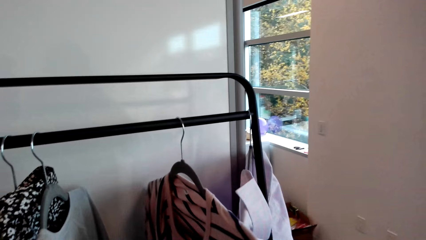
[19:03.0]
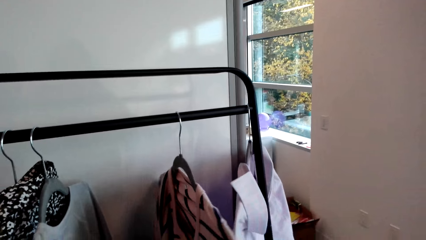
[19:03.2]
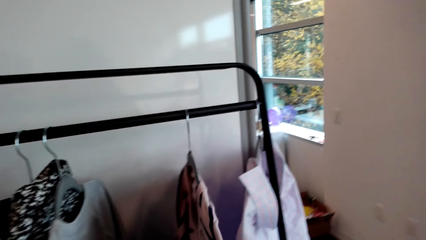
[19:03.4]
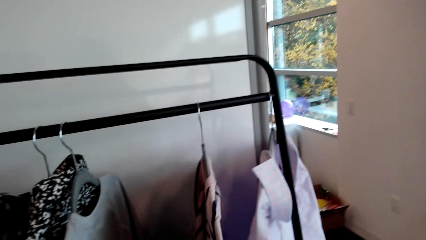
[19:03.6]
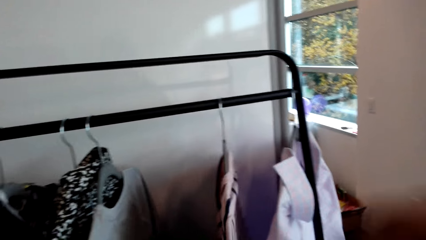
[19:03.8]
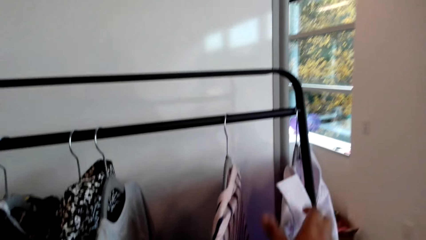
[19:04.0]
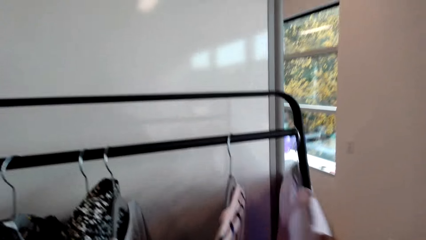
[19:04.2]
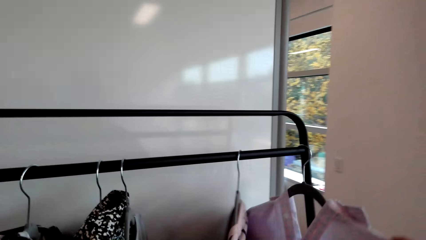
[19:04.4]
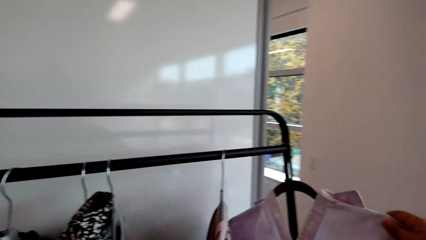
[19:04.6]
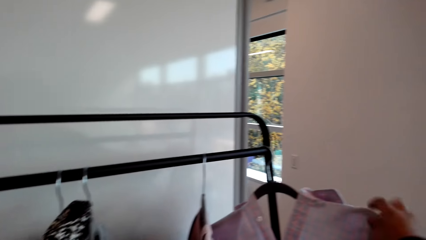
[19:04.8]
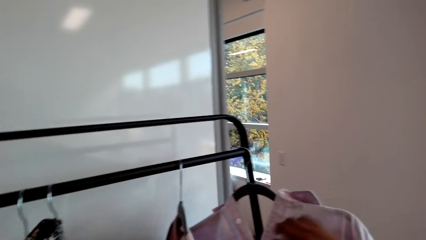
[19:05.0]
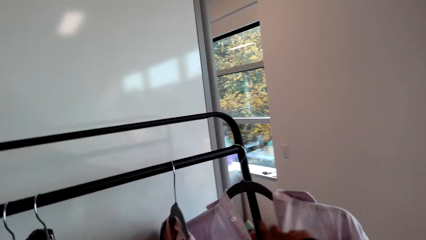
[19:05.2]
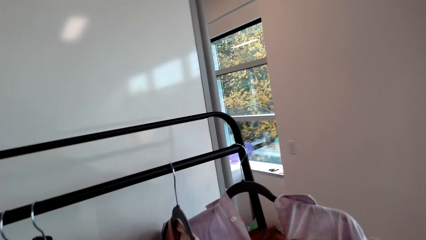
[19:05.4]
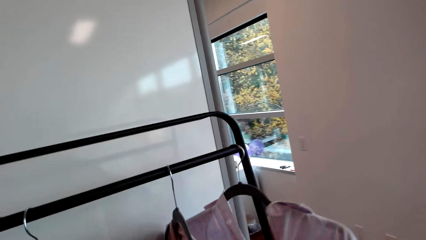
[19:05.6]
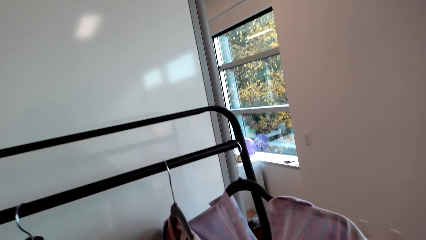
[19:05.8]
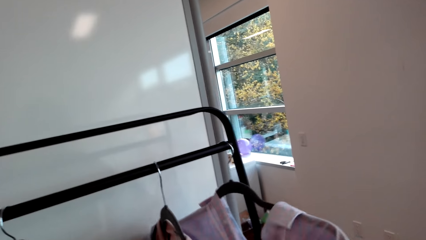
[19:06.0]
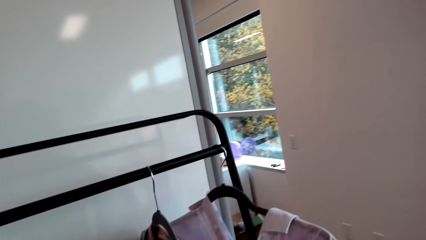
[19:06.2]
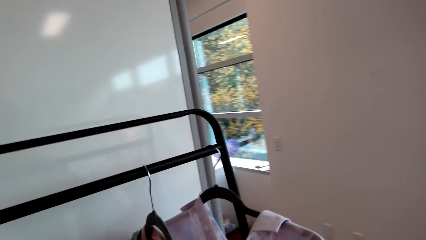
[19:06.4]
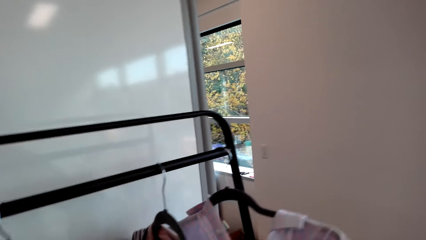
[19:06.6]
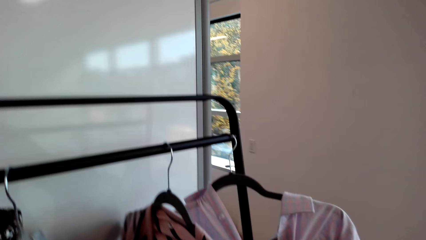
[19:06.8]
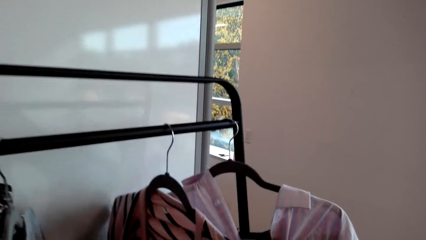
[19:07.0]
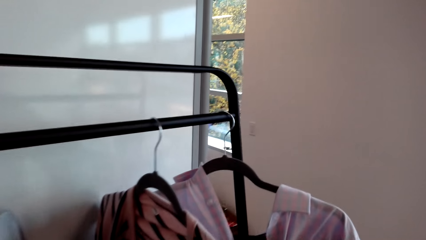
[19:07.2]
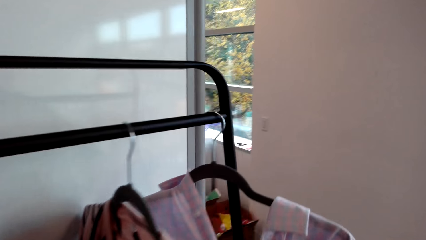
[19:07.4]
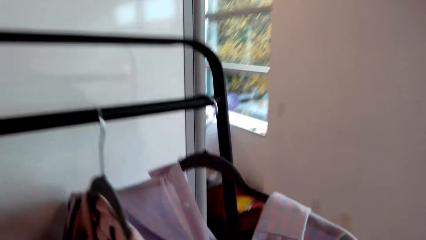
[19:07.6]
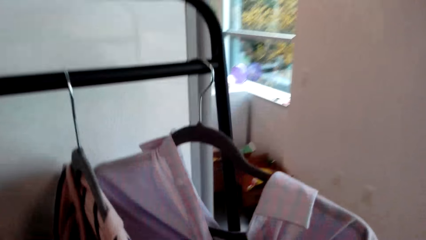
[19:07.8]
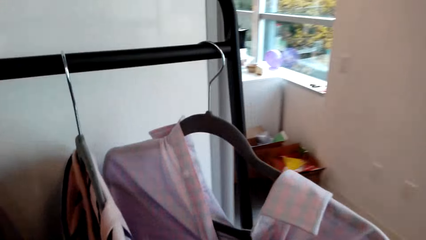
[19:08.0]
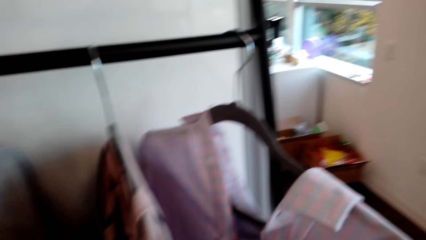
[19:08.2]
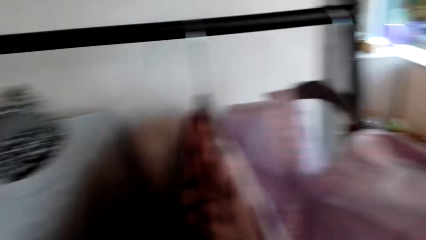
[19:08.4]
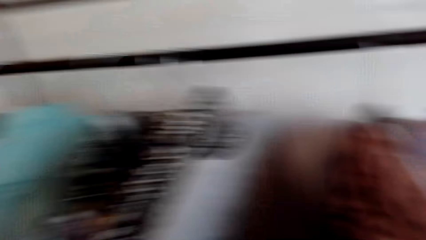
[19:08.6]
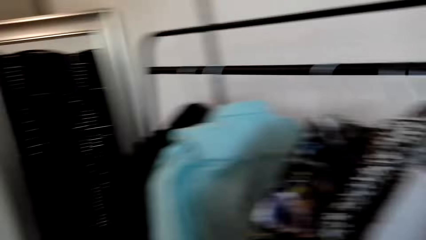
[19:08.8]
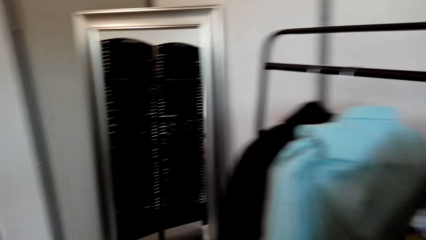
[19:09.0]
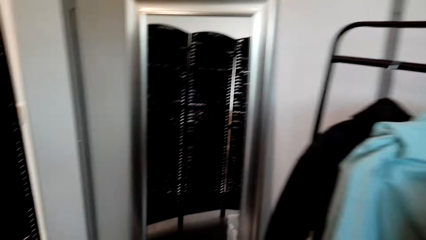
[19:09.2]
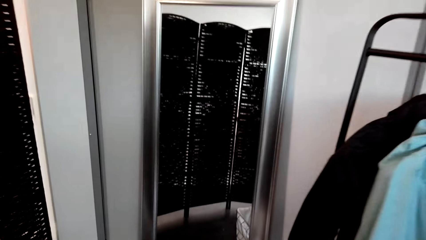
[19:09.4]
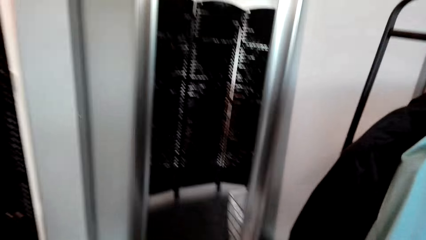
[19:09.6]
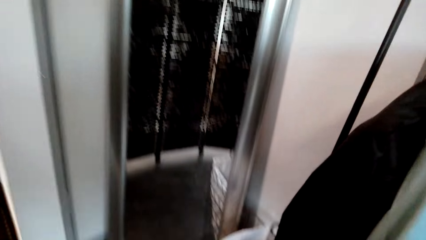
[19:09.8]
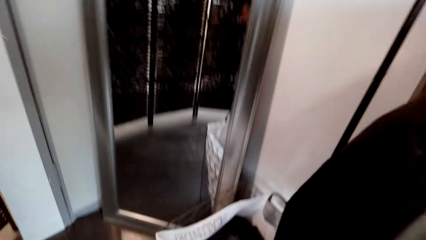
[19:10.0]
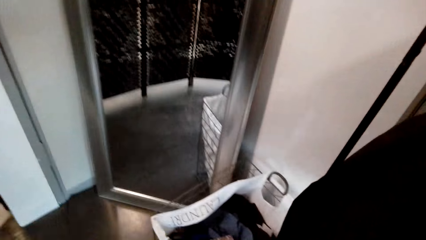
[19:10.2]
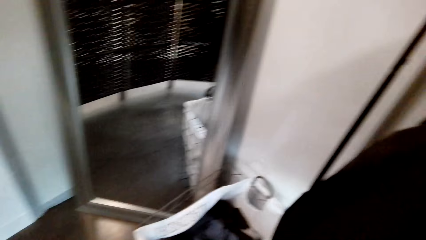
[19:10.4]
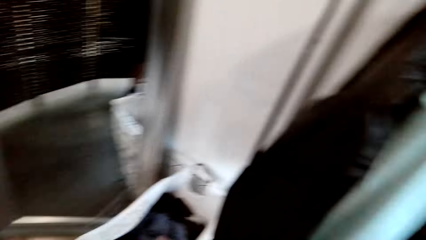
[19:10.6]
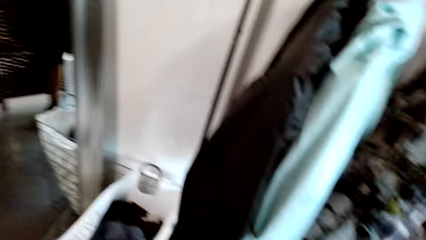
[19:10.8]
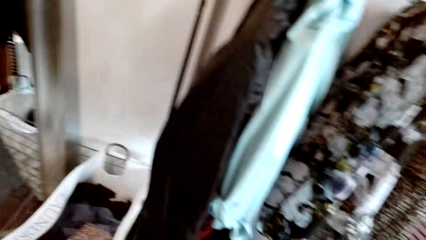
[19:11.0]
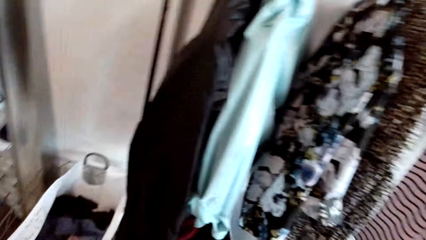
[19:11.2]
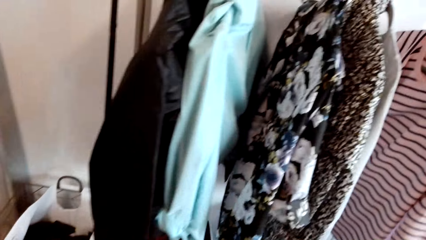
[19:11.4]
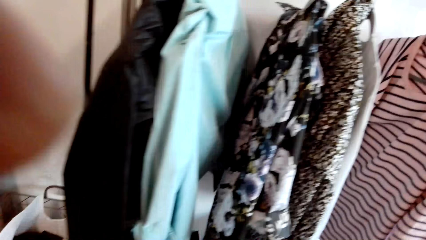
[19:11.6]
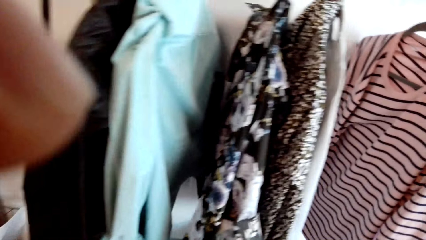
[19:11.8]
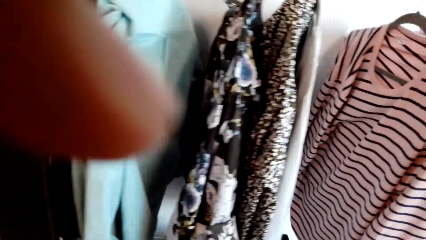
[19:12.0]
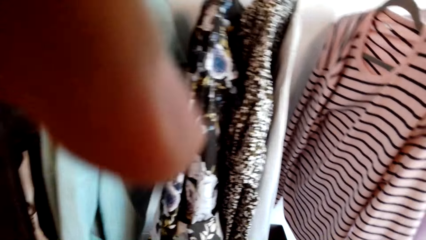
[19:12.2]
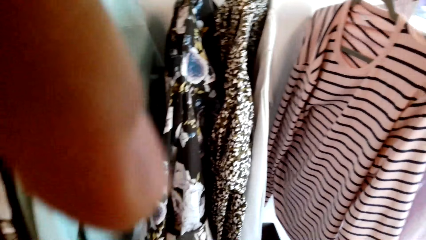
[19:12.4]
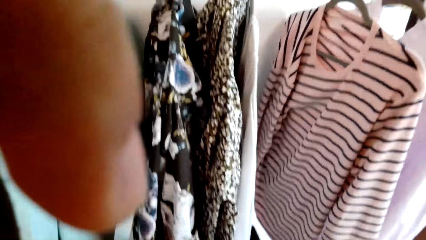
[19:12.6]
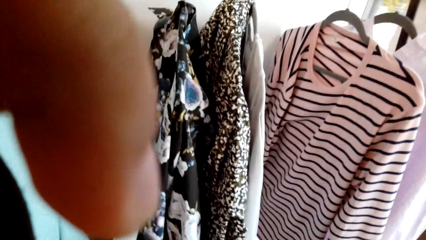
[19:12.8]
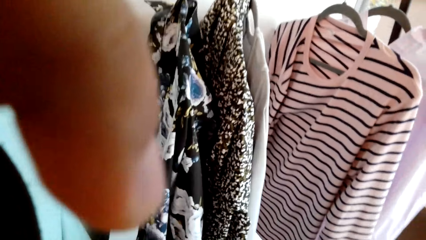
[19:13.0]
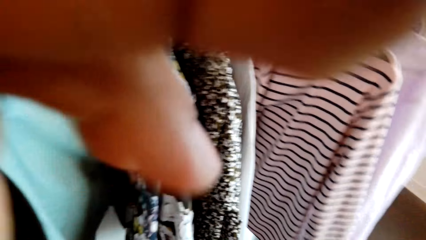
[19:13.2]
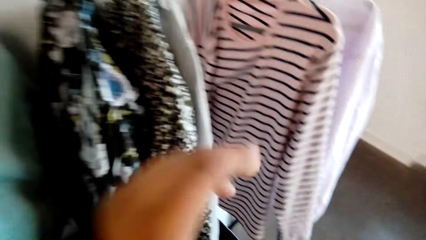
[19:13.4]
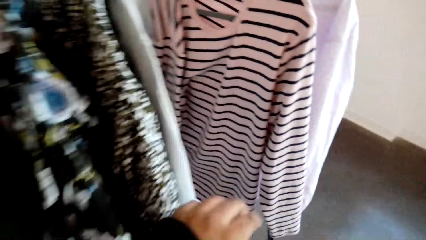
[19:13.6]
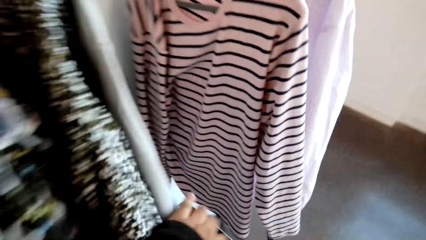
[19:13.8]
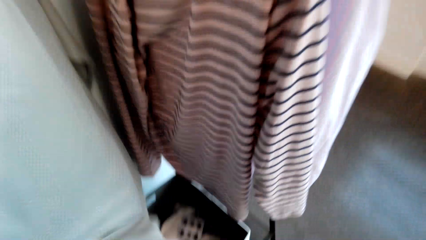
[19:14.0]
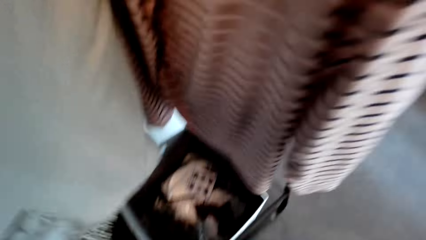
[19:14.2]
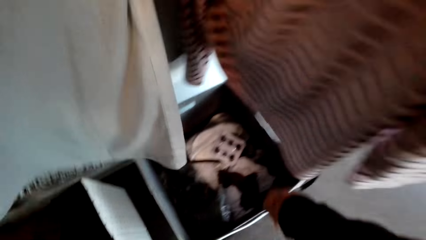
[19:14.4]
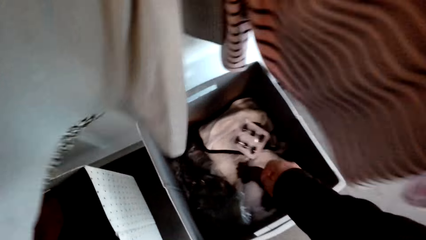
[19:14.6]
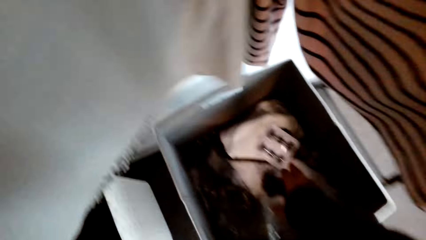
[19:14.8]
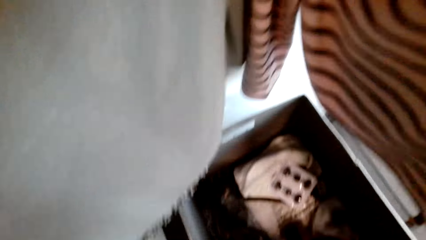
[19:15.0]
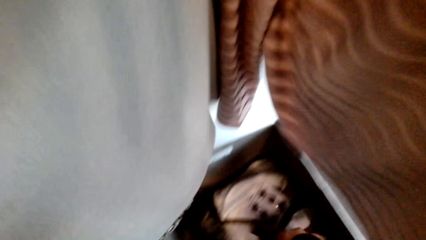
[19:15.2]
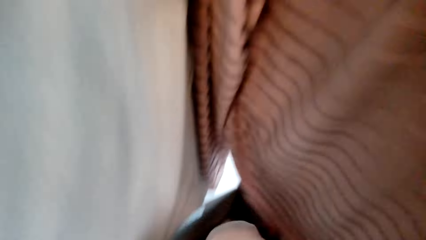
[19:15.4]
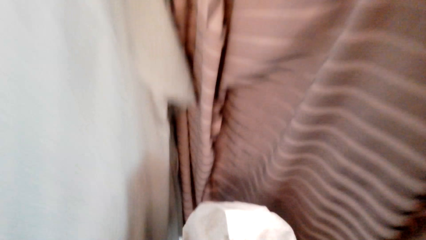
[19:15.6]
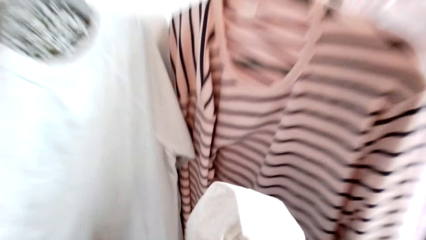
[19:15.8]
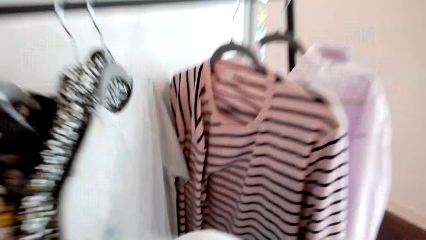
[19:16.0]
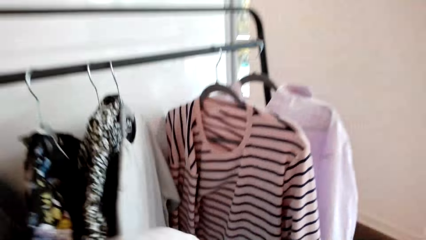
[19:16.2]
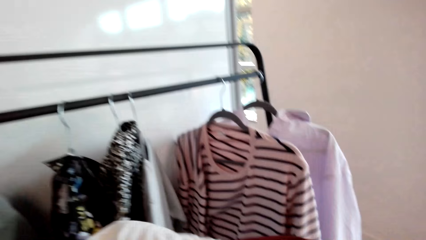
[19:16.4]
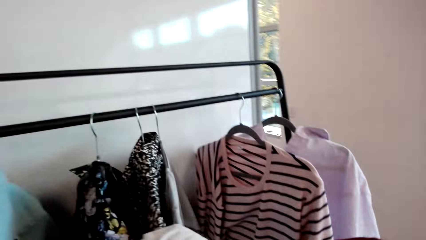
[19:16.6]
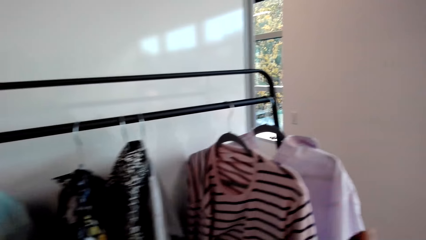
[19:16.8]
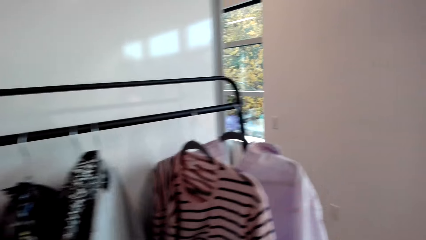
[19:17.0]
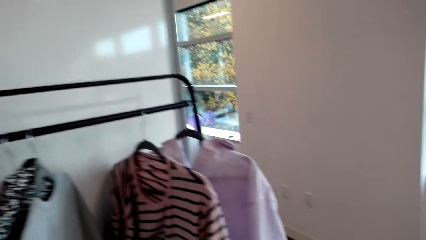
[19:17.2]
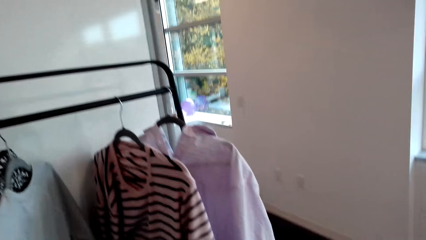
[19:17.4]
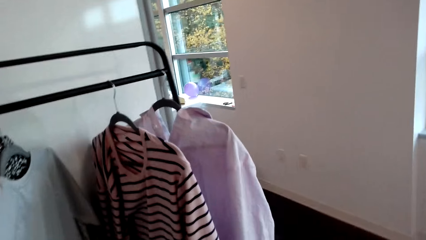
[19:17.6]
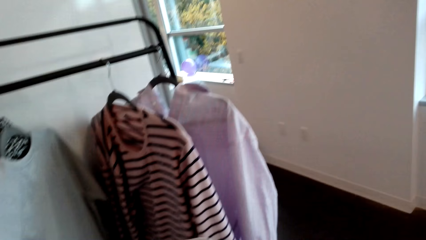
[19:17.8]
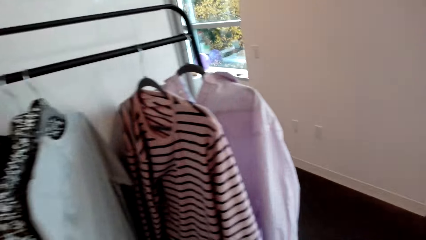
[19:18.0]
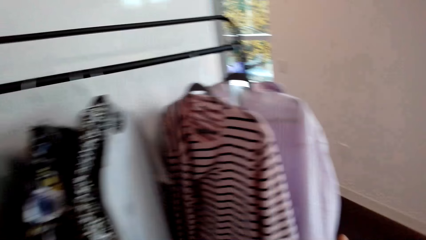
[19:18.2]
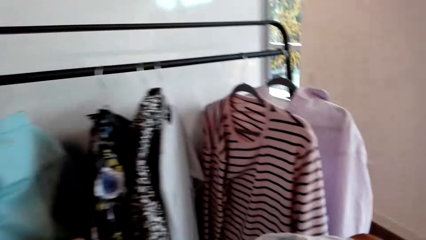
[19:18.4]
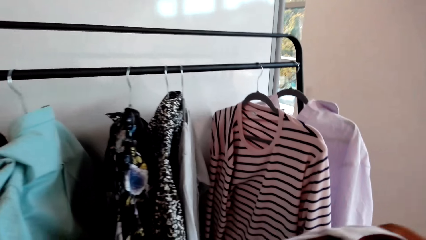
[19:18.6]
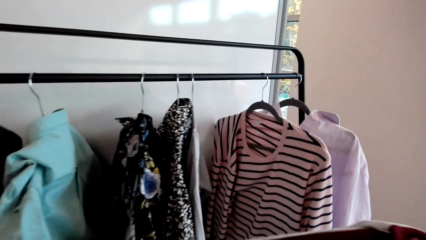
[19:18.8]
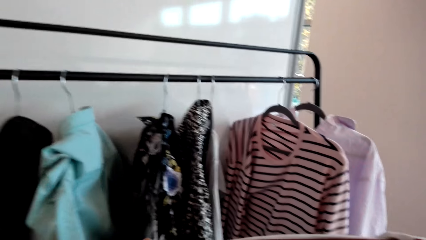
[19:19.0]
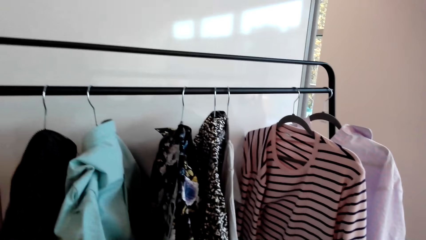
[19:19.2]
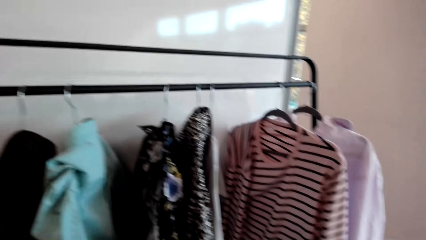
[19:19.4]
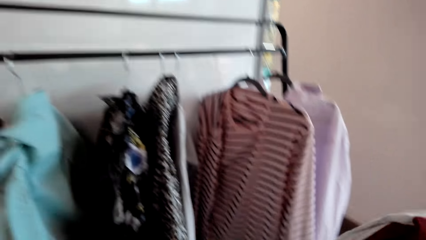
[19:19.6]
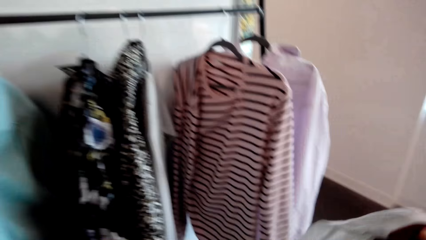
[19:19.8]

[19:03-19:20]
The camera wearer touches clothes on the rack. He turns to his left. He looks at the rack. He holds a camera. He takes a garment from the carton.
